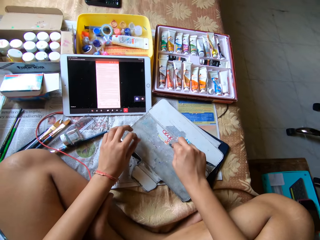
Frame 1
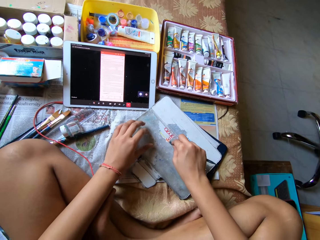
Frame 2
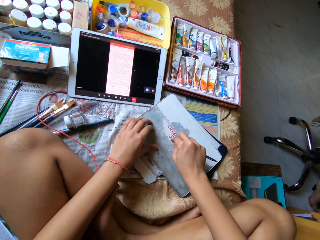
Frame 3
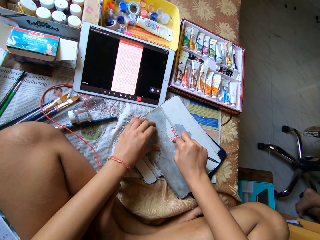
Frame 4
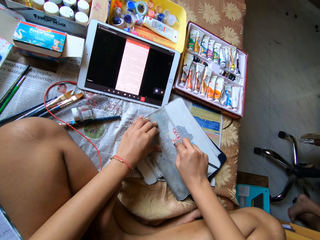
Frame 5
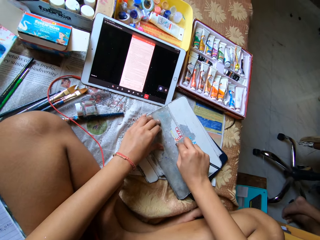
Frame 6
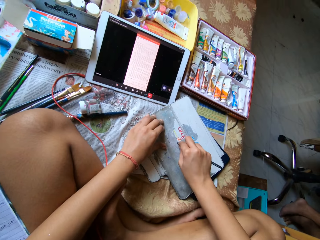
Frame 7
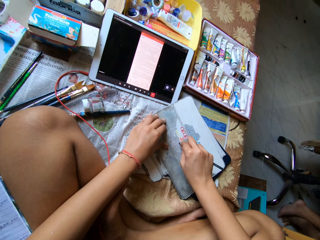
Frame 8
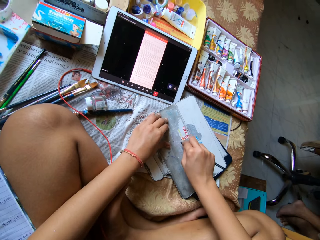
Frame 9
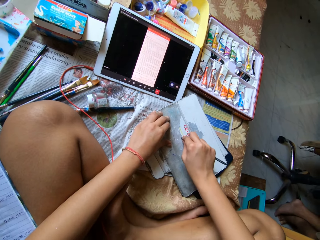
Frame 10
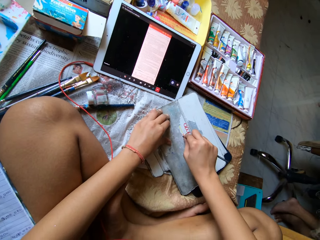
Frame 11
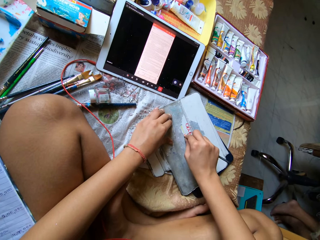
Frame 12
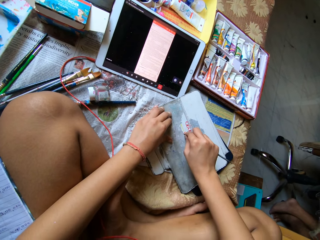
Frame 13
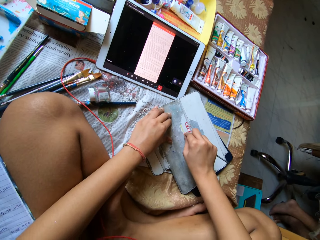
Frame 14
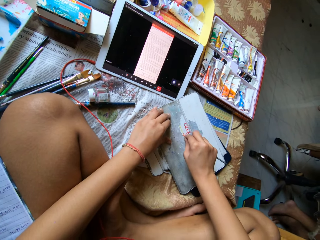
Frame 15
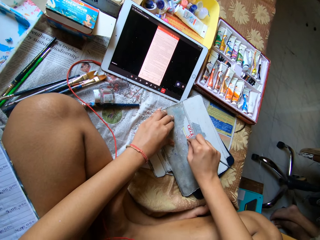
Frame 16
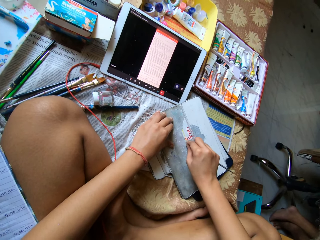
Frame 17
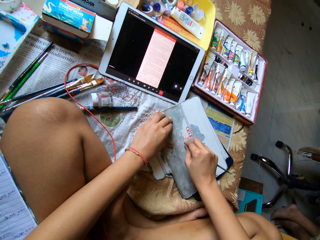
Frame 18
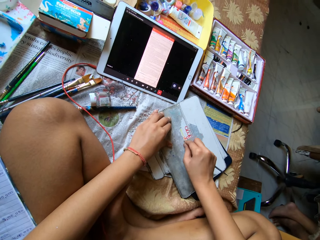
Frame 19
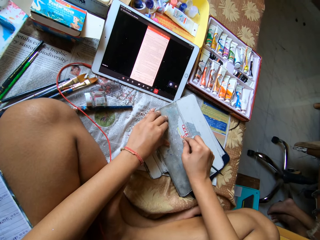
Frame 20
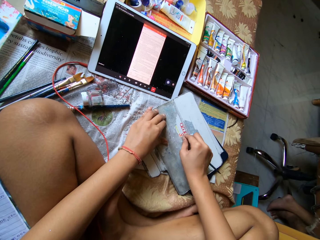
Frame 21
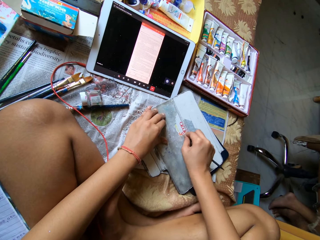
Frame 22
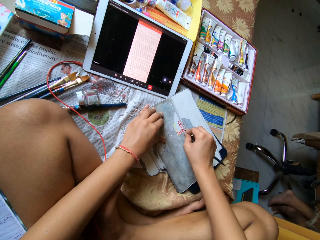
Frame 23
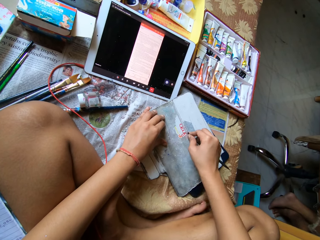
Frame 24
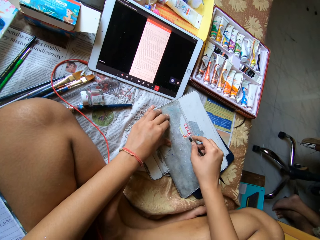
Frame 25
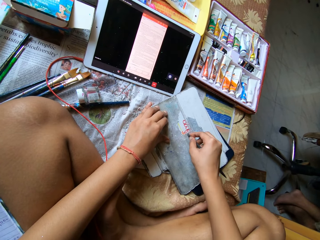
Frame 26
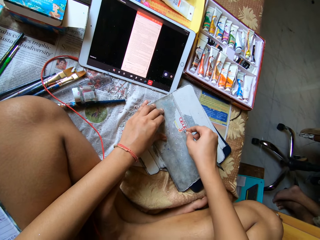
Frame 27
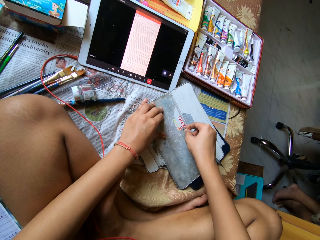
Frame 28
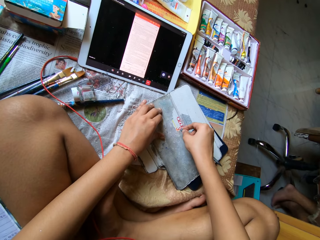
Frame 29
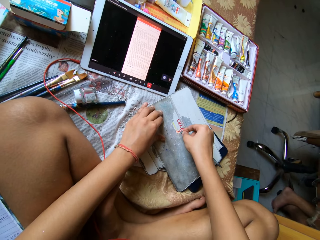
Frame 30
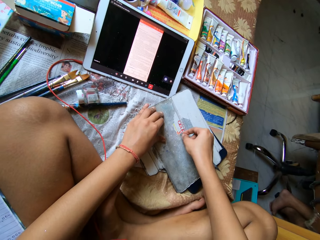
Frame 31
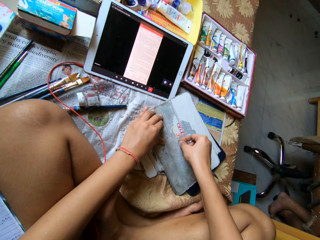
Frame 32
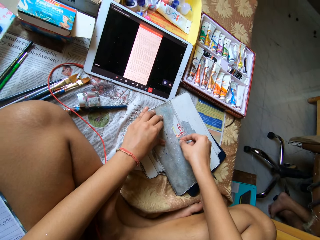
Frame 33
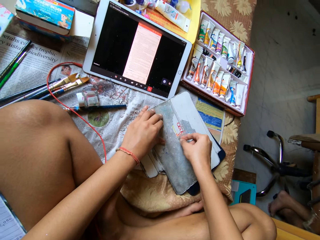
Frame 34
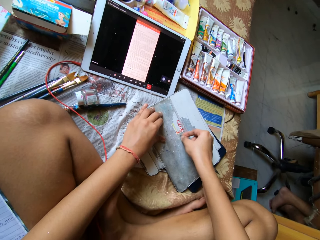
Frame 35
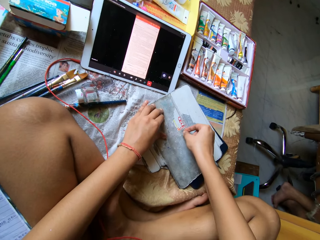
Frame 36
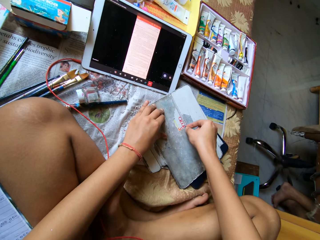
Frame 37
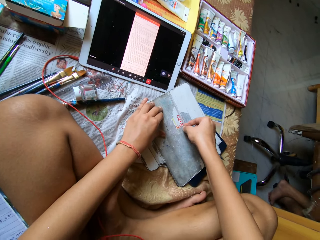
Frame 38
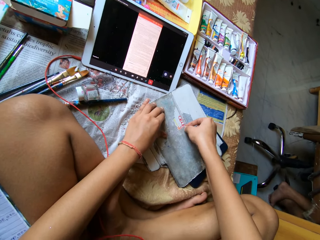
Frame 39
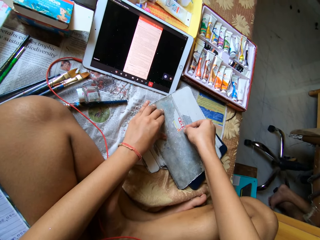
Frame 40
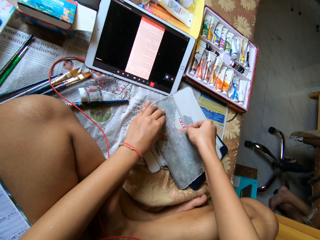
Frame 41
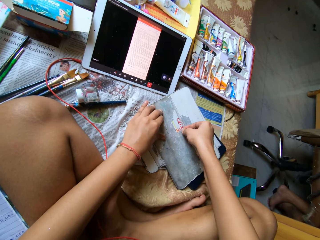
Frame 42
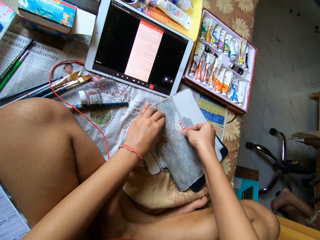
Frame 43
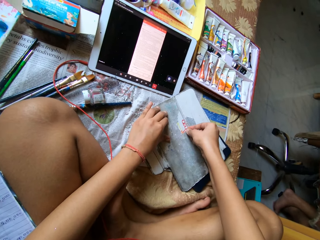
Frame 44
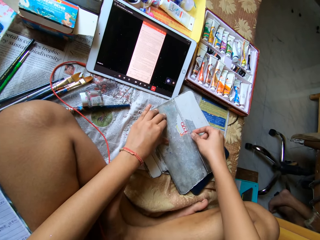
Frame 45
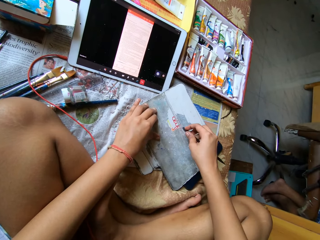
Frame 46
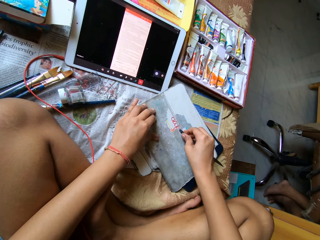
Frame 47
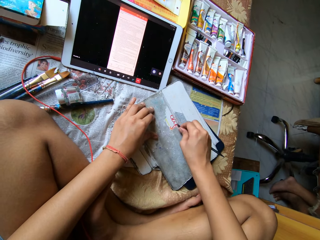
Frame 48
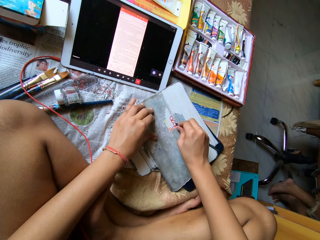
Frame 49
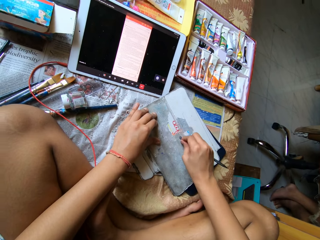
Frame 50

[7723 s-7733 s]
The camera wearer scrapes the paper off the pouch with the nail file in her right hand.

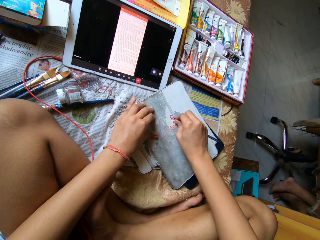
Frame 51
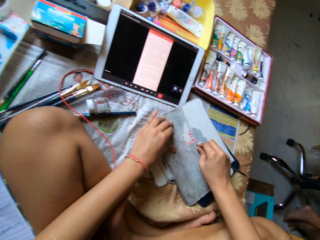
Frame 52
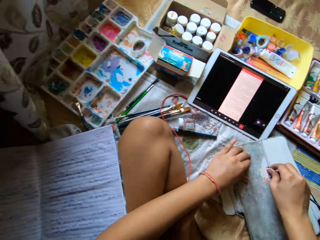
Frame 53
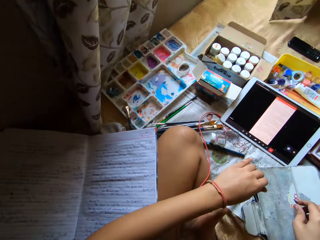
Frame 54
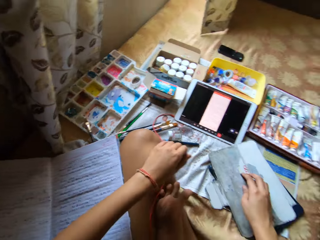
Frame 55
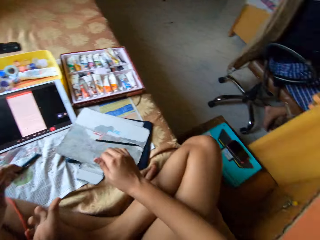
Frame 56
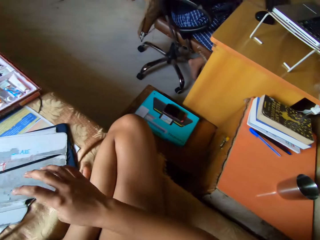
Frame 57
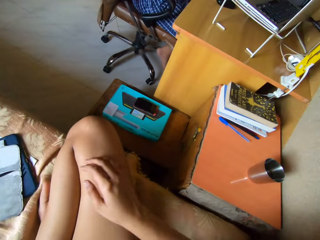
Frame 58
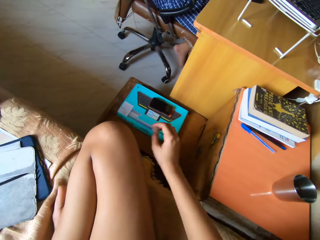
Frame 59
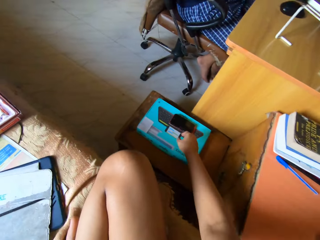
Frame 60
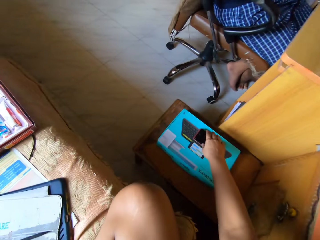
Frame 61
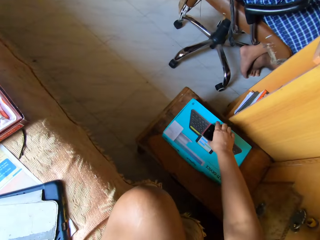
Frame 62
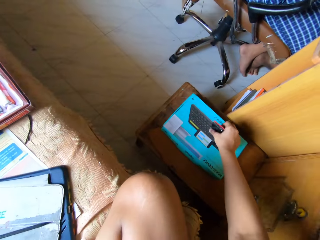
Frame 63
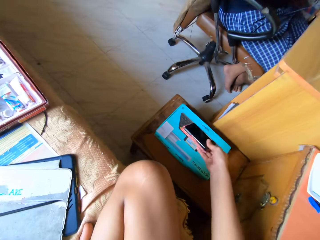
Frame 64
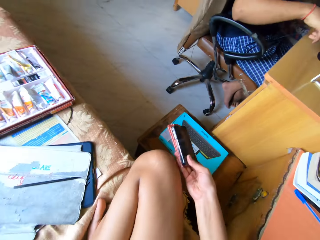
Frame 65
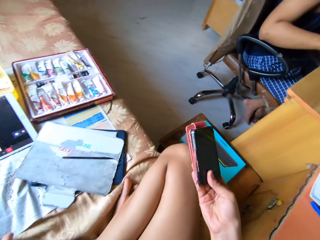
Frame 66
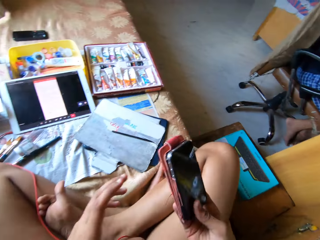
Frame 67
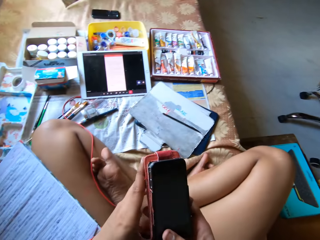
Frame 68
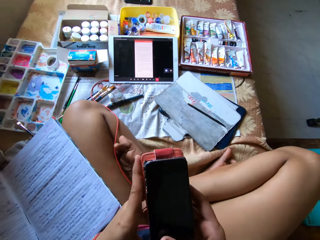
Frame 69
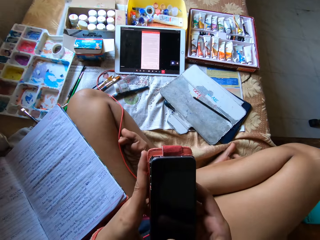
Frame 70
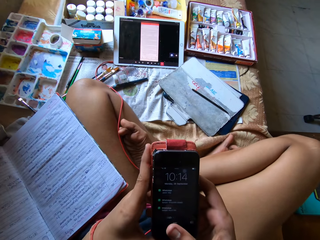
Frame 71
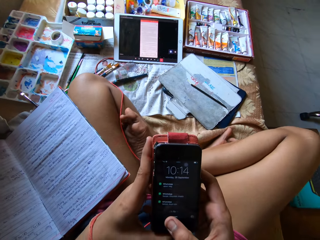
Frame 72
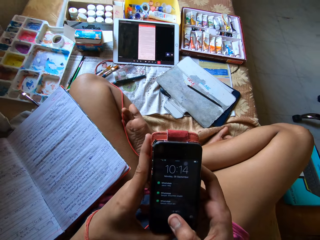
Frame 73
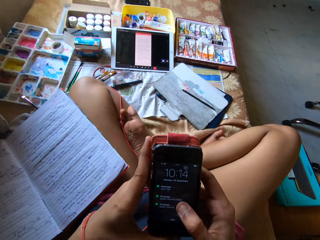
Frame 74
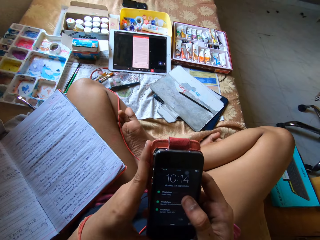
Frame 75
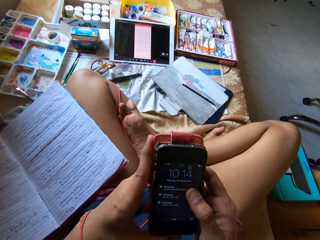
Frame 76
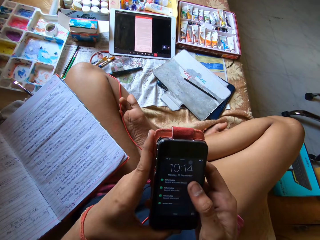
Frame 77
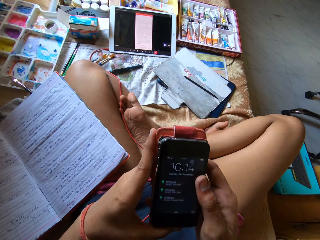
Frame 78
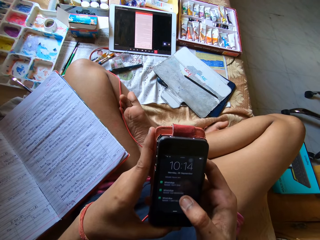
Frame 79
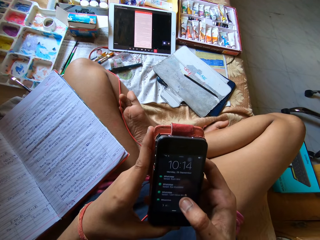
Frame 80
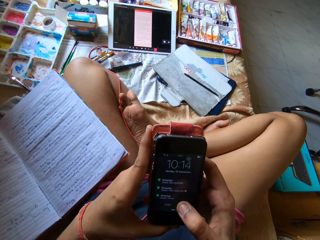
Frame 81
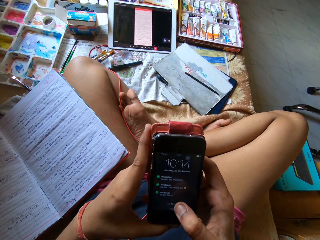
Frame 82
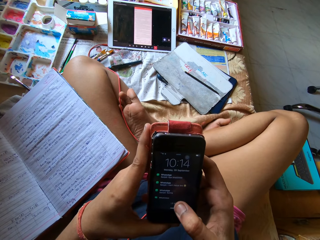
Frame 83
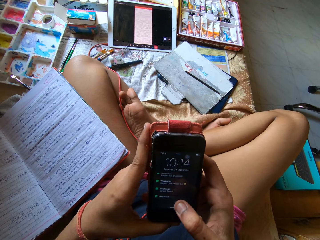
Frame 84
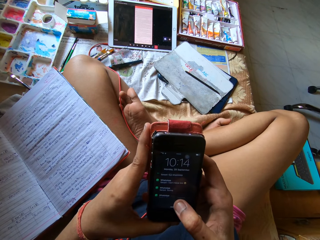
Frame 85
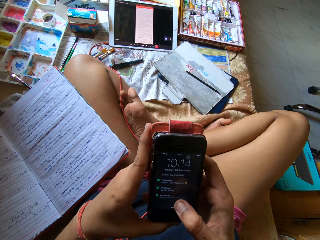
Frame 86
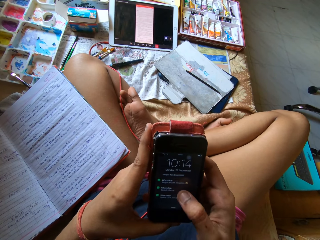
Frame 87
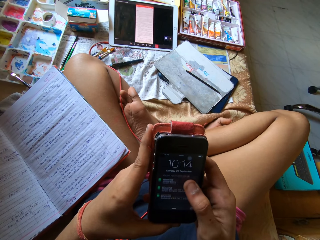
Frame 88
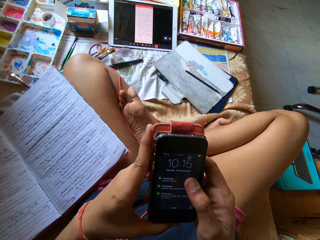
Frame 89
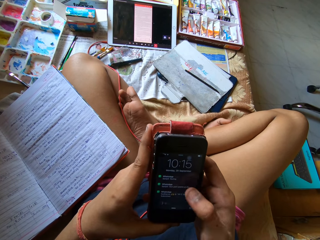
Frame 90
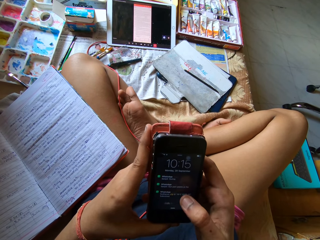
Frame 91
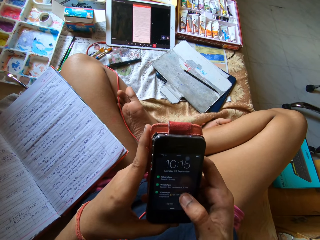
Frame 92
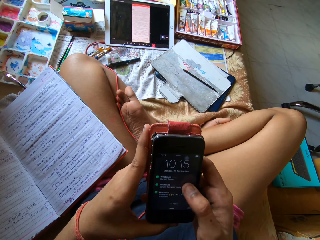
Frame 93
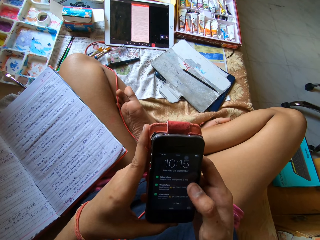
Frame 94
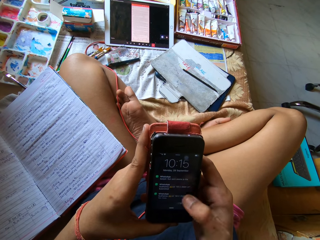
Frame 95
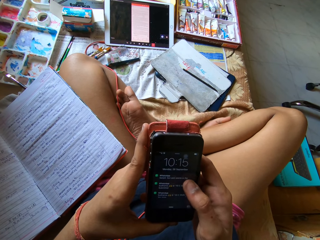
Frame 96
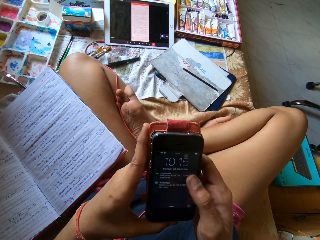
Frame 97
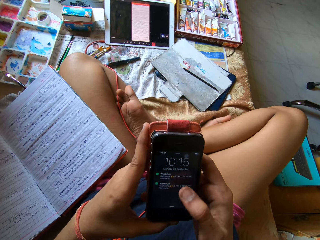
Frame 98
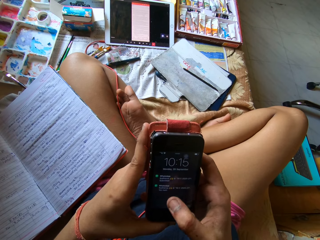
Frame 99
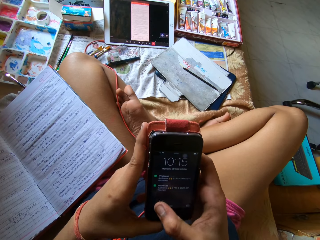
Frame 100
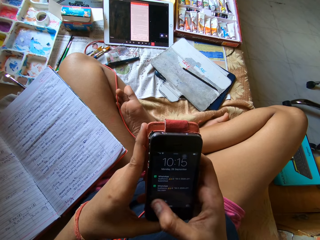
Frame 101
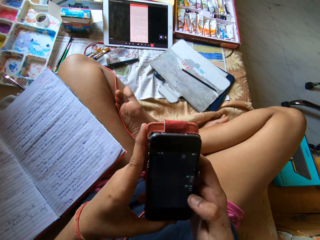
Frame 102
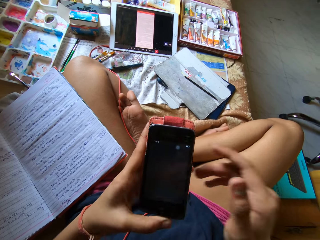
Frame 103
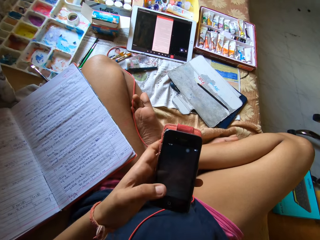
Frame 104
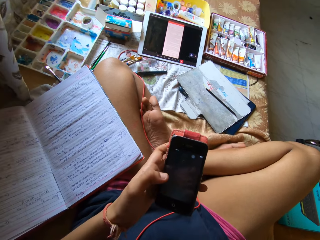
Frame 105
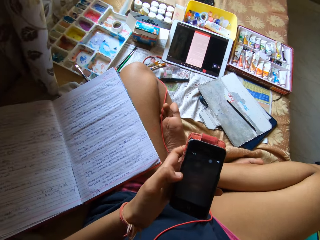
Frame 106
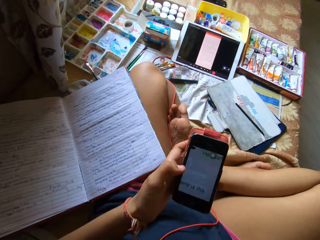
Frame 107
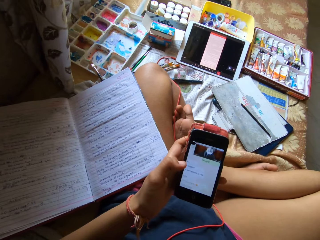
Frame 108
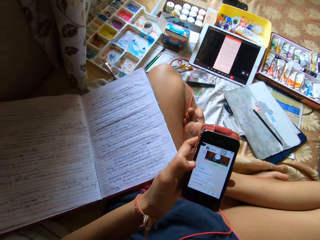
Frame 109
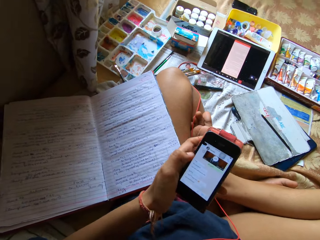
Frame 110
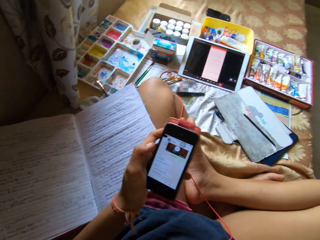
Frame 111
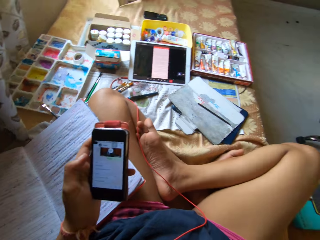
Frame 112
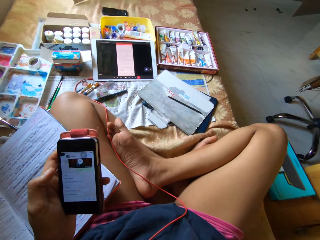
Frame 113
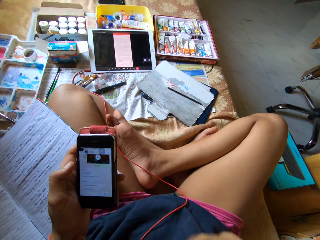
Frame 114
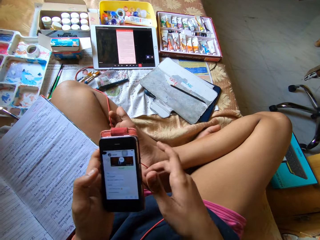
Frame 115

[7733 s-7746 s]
The camera wearer looks at a book on the floor. She drops the nail file on the pouch with her right hand. She picks up a phone from a carton on a table with her right hand. She holds the phone with both hands. She switches on the phone. She operates the phone with her right hand. She scrolls the phone. She raises her right hand.
